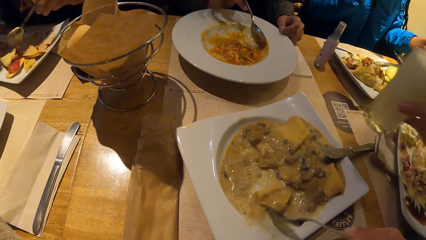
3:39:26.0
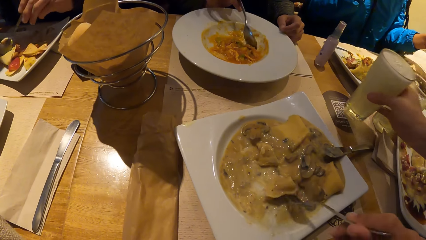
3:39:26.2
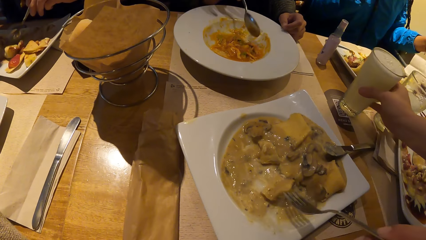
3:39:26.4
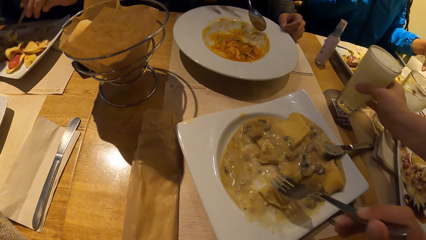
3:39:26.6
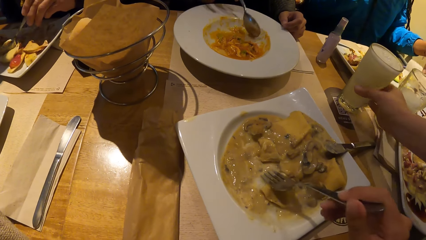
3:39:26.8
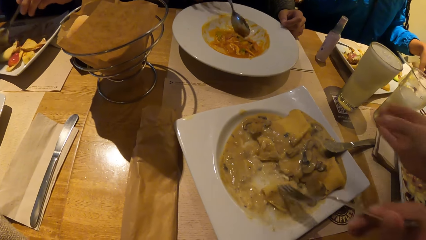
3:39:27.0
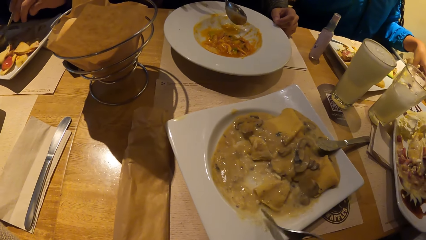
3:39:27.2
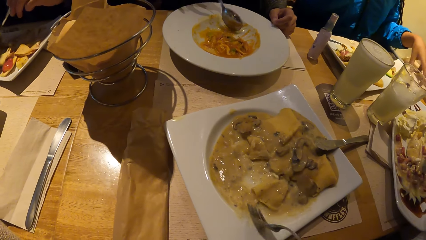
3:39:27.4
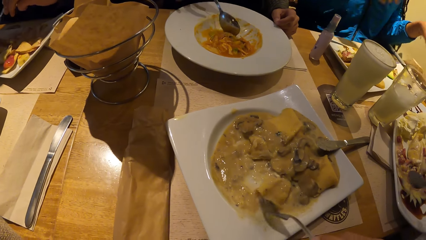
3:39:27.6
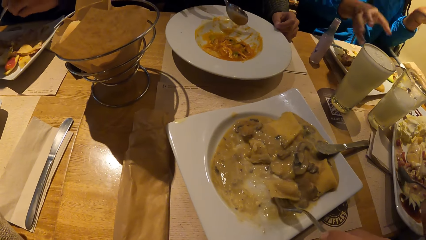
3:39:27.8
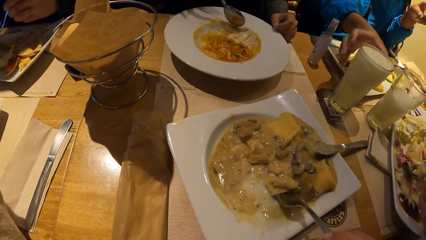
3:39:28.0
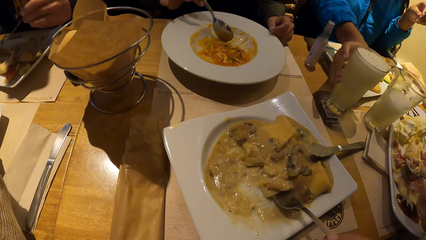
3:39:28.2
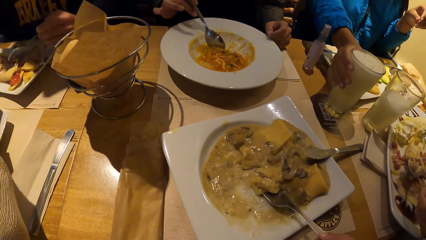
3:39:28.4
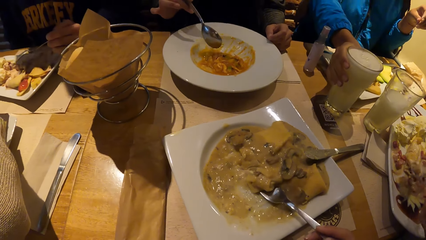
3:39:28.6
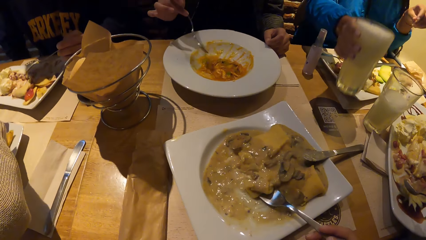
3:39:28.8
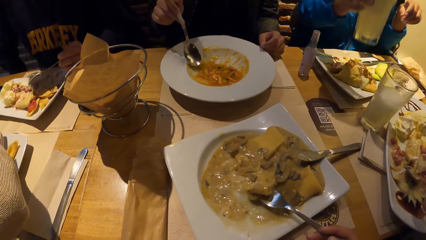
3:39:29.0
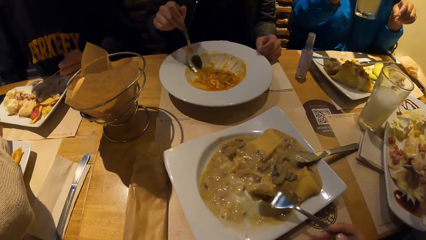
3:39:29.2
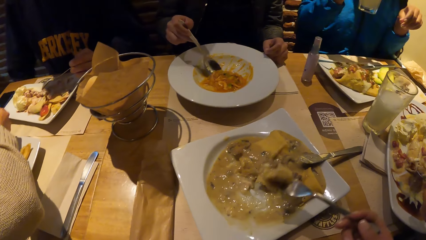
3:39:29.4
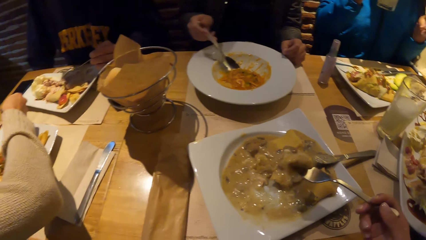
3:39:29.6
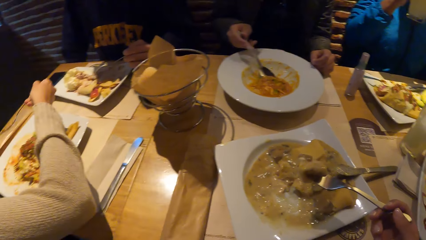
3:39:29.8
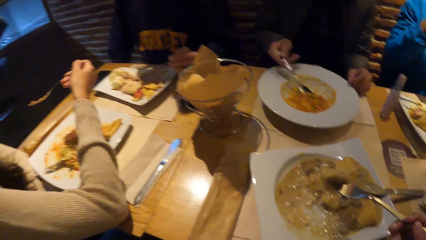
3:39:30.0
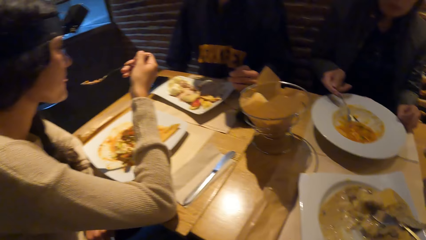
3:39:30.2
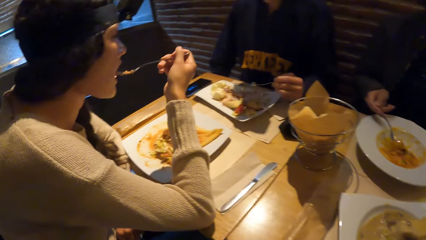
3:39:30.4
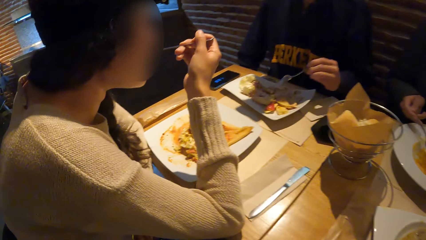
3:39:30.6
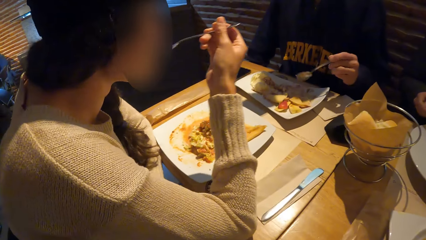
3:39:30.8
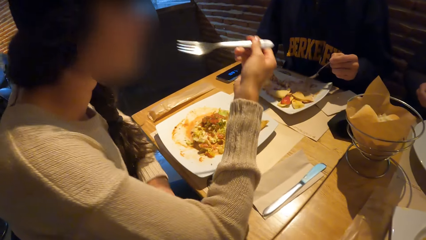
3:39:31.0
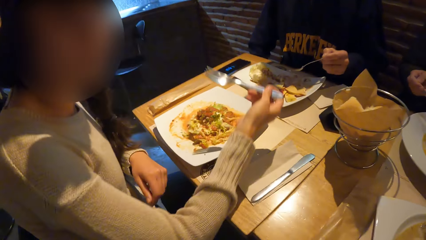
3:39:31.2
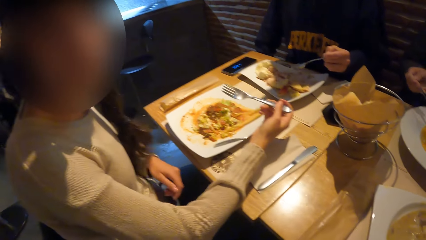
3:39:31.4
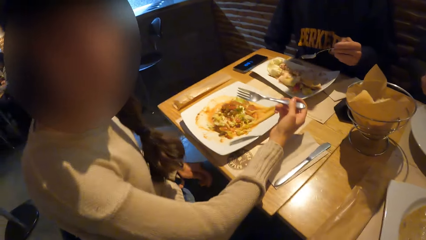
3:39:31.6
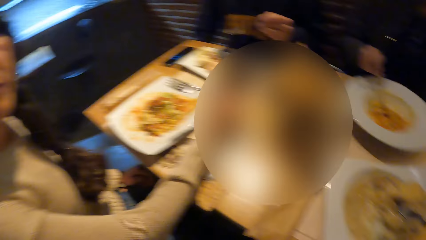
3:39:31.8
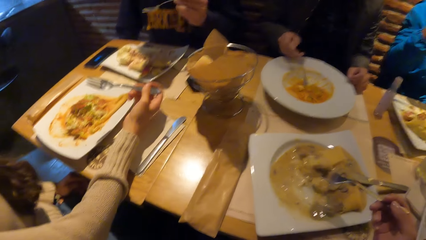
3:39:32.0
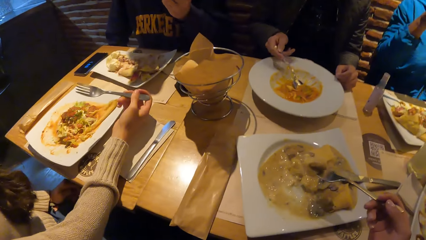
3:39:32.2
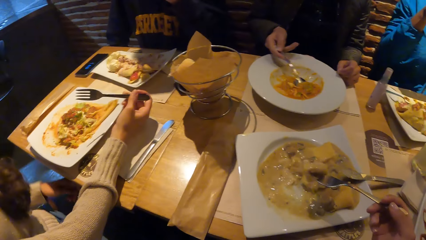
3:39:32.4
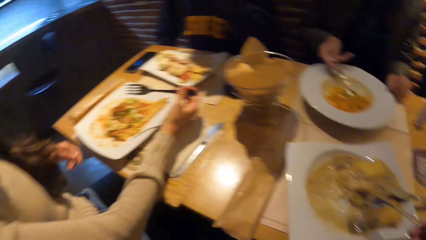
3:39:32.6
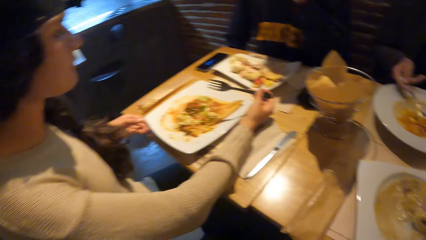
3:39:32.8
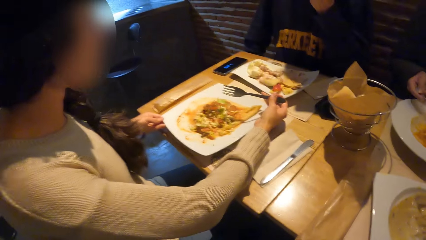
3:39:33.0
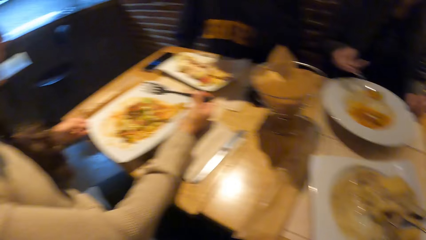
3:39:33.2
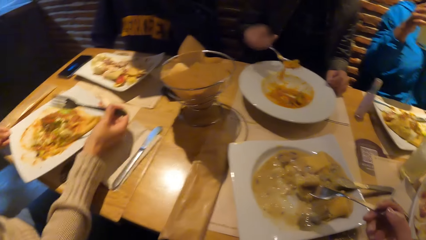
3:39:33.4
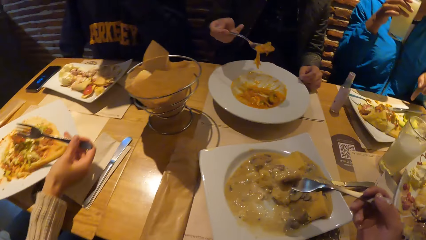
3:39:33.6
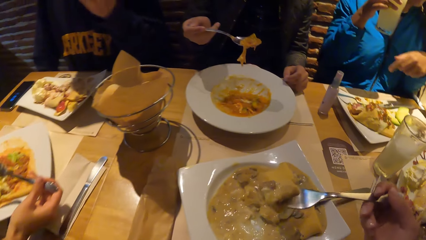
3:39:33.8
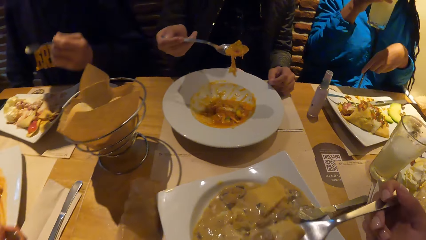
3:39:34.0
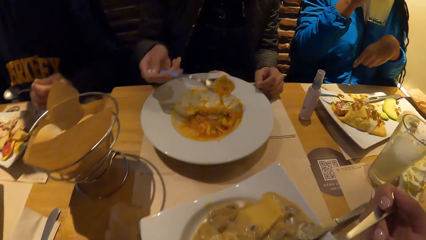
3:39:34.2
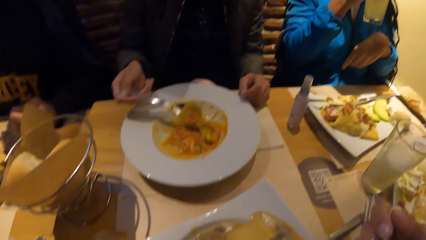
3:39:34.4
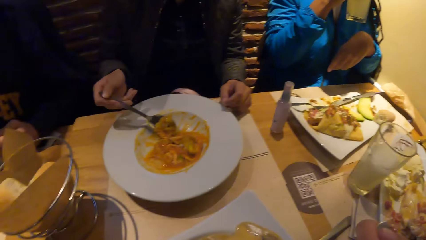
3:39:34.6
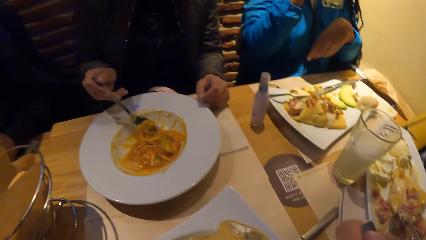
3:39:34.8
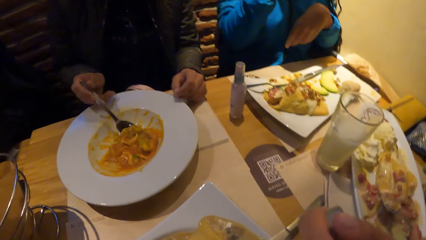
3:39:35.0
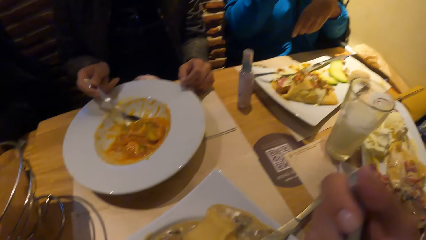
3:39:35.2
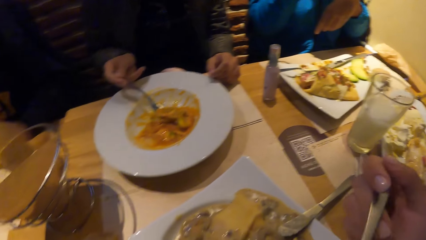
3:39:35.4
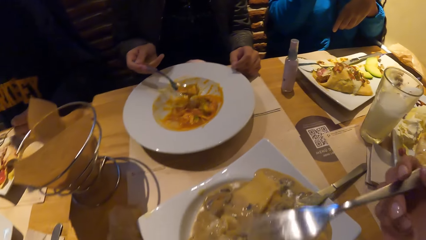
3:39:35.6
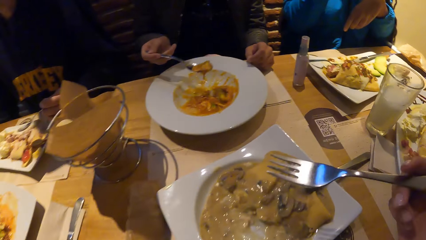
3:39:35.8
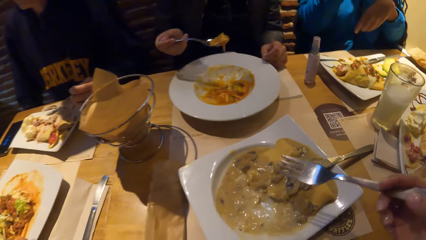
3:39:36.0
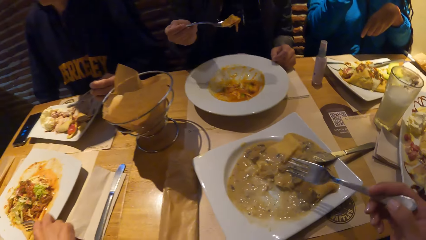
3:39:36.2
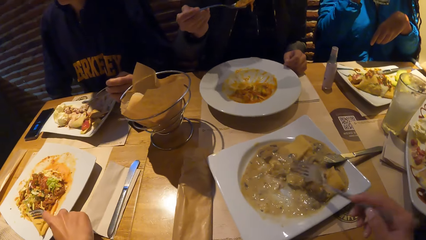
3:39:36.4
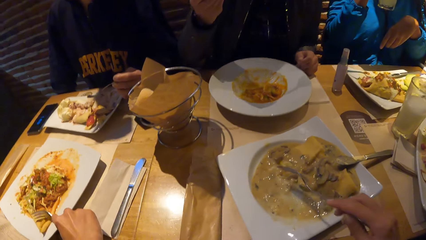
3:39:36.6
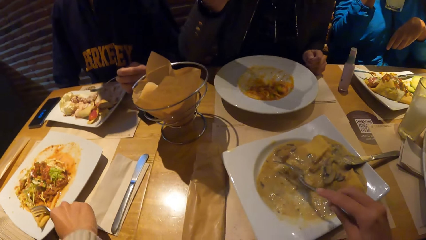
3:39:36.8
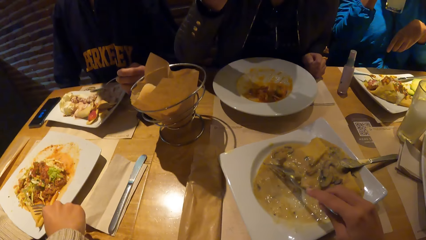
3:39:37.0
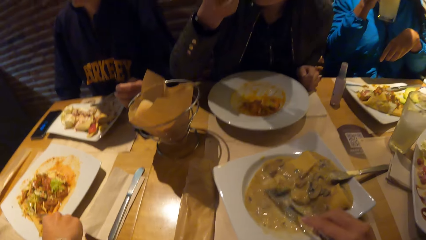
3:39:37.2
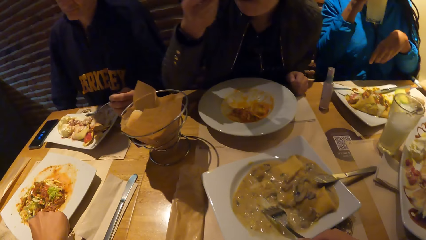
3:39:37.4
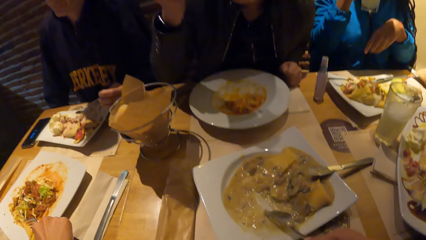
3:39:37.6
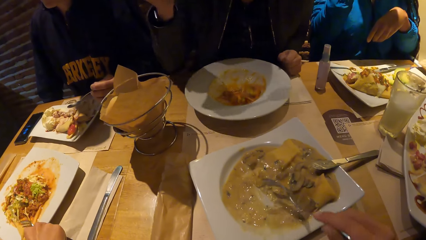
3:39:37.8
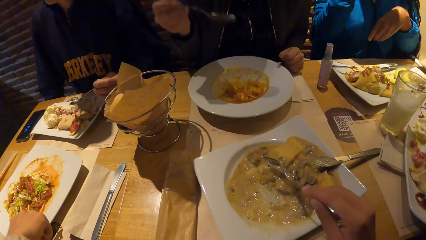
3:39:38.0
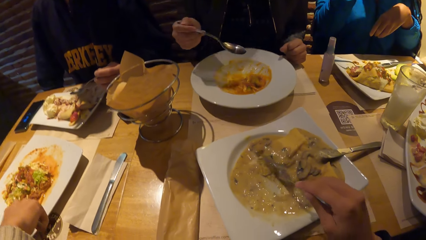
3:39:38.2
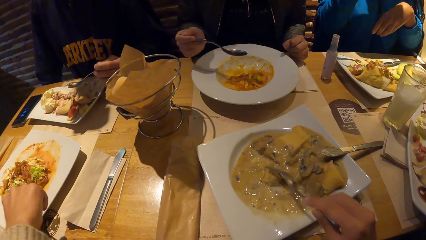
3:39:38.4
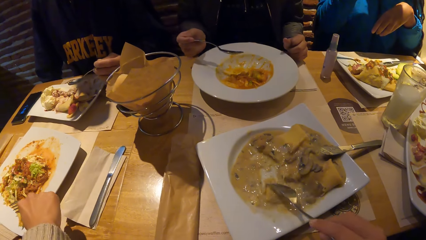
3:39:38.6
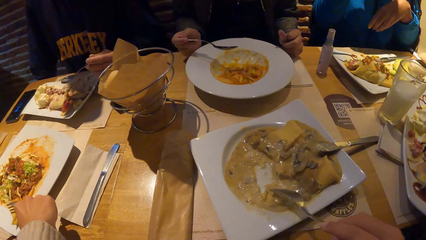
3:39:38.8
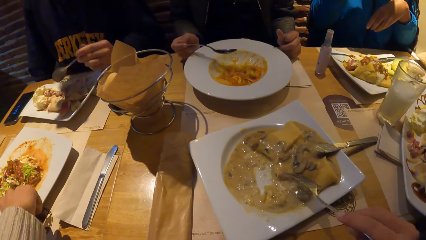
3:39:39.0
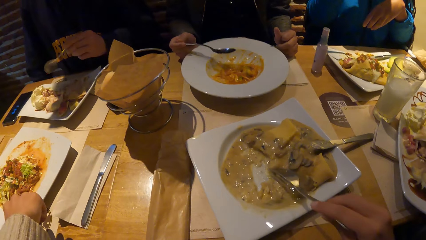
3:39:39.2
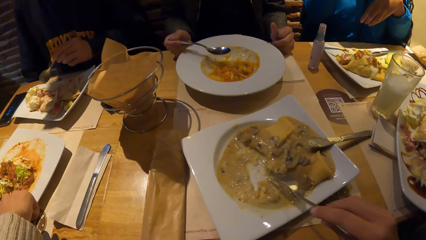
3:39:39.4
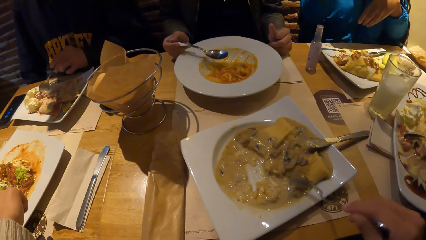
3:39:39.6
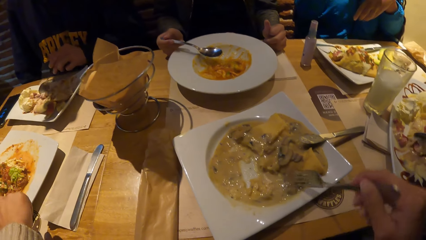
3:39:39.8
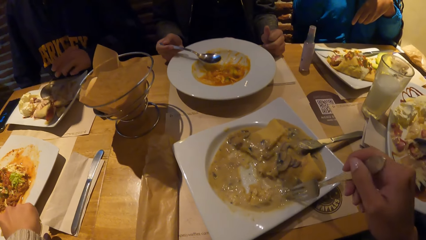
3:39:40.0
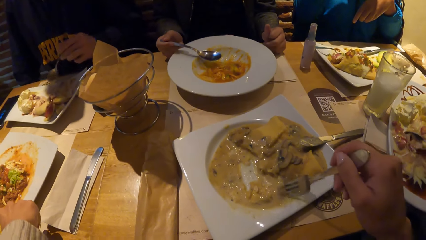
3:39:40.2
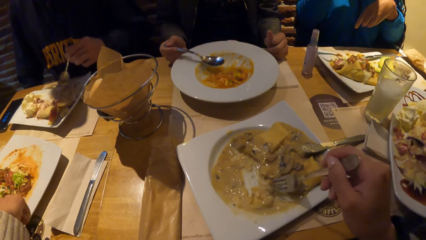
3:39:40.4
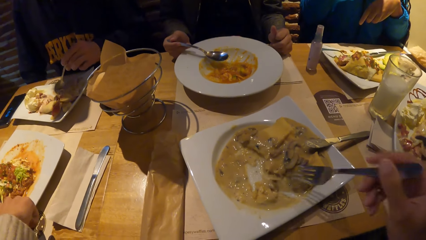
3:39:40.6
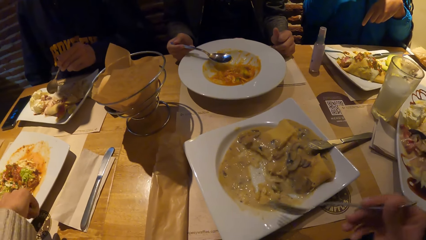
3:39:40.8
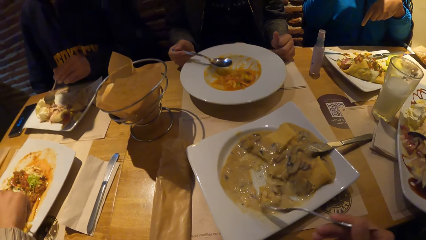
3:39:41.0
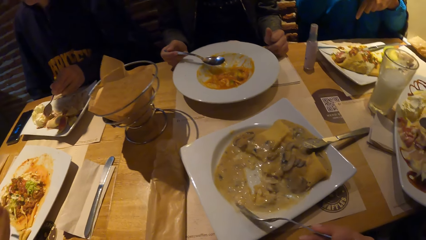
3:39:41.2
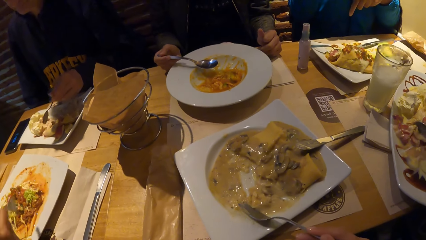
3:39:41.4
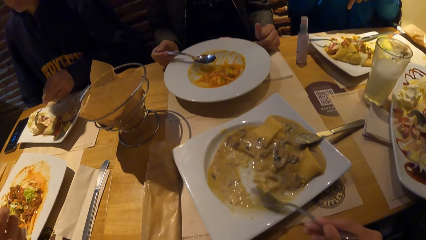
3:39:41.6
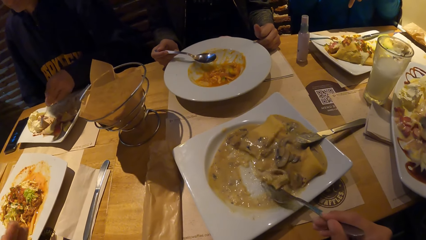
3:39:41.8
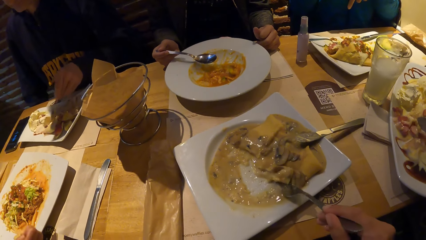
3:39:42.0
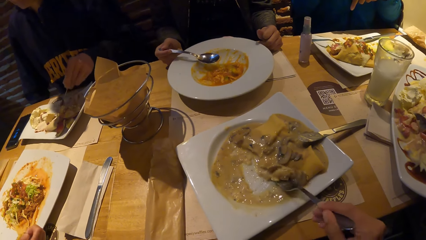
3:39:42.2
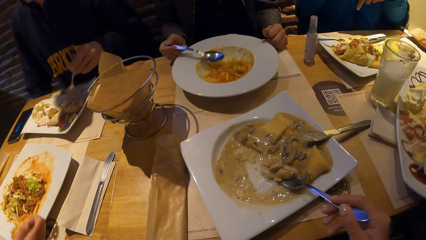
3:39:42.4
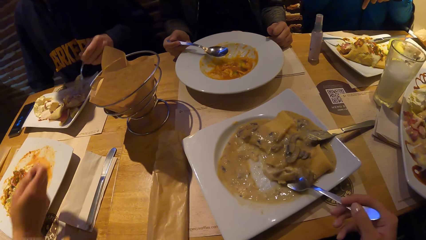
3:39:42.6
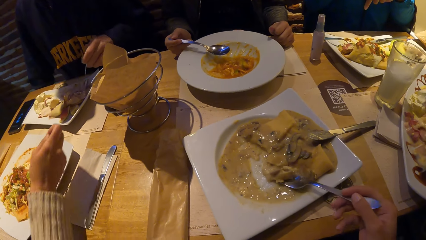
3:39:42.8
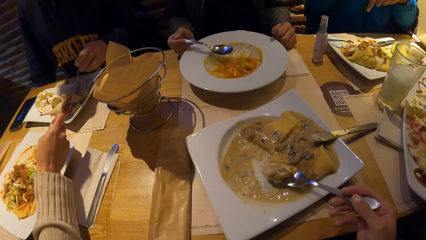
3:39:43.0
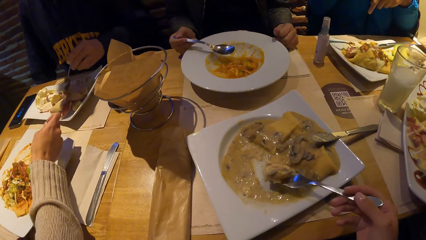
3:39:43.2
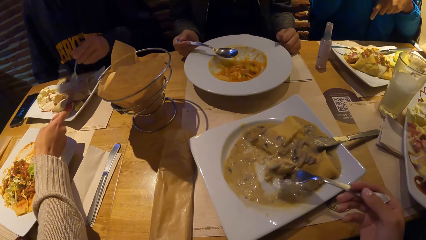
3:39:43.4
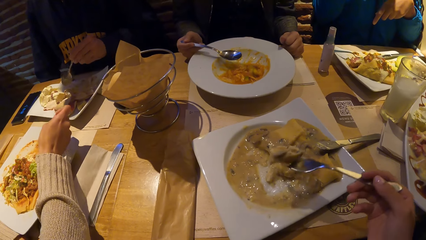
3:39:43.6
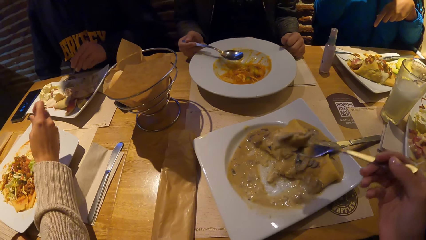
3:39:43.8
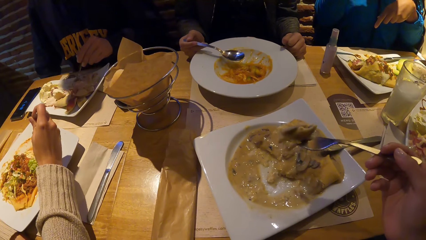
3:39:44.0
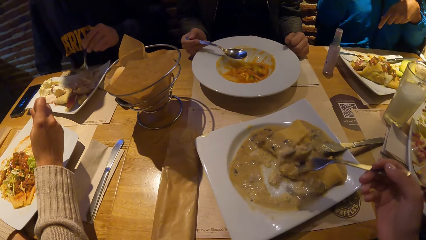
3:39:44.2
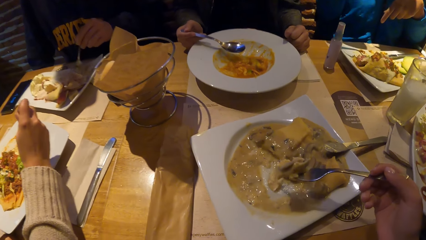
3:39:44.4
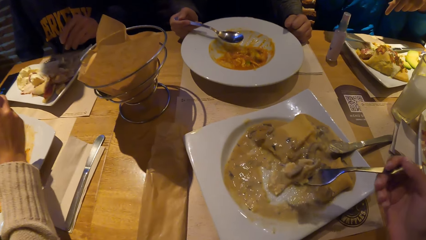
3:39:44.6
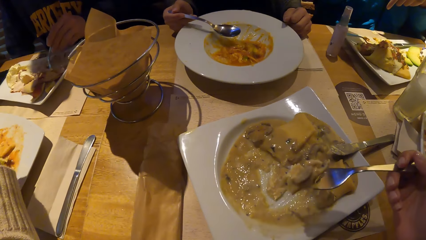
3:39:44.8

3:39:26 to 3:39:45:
A woman drops a cup of beer on the table with her right hand. Another woman picks the cup of beer from the table with her right hand. The camera wearer takes the food with the spoon. A third woman eats the salad from the plate on the table with the fork in her right hand, drops her right hand on the table, and repositions the plate on the table with both hands. The camera wearer eats the food. The third woman eats the salad from the plate on the table with the fork in her right hand. A fourth woman eats the food with the spoon. A fifth woman drops her right hand on the table. The camera wearer takes the food with the spoon.
